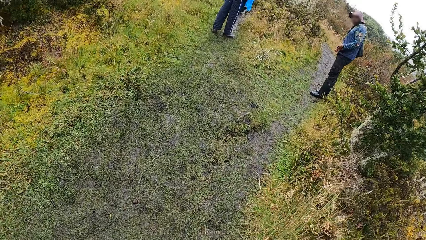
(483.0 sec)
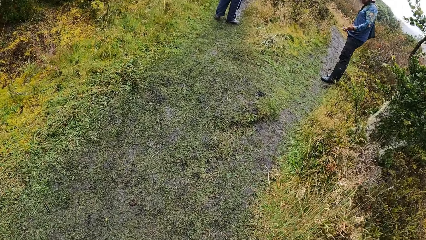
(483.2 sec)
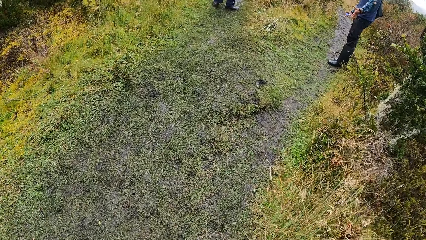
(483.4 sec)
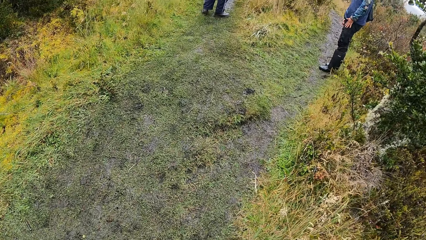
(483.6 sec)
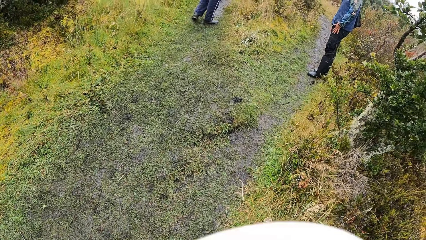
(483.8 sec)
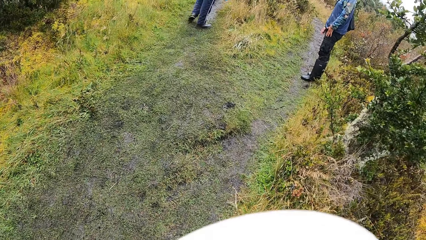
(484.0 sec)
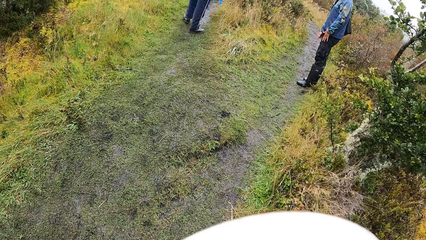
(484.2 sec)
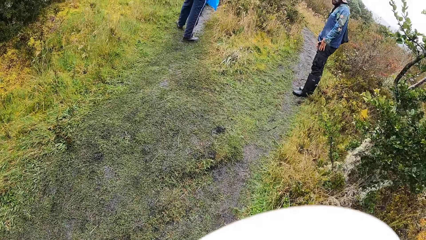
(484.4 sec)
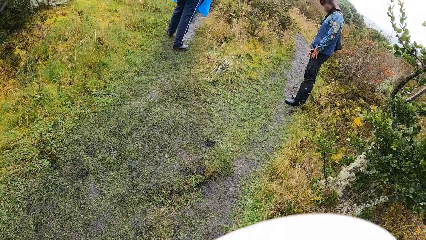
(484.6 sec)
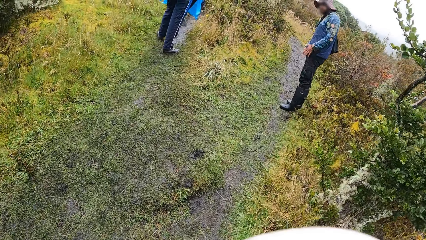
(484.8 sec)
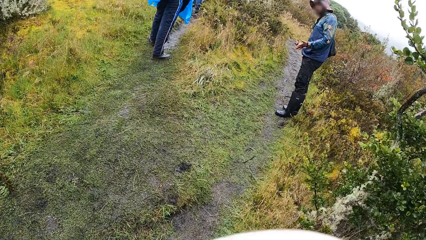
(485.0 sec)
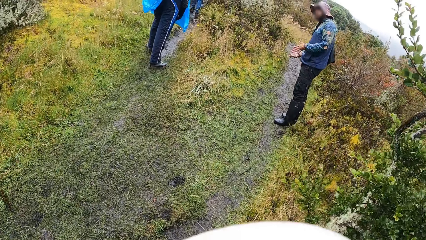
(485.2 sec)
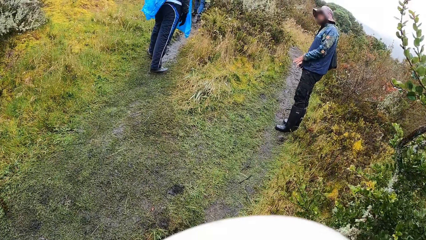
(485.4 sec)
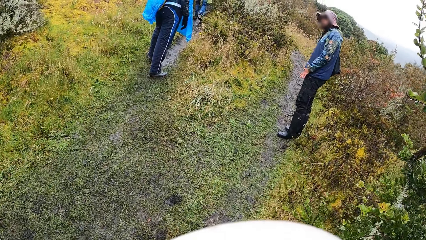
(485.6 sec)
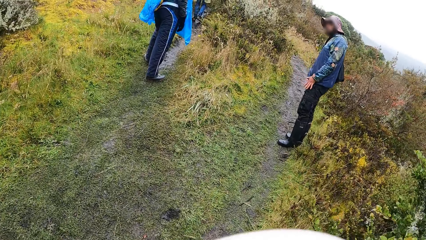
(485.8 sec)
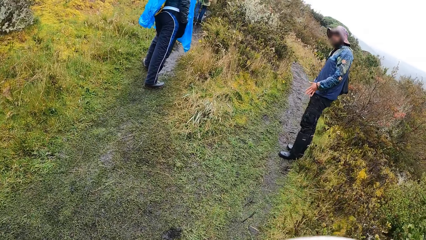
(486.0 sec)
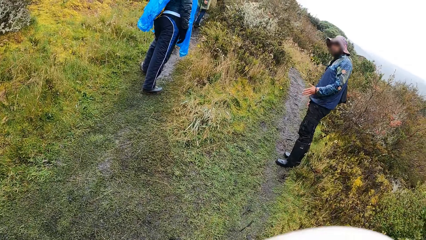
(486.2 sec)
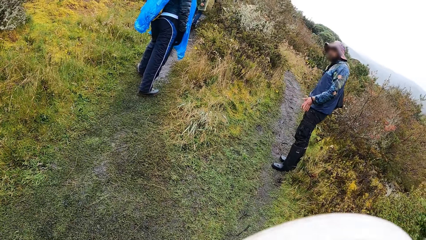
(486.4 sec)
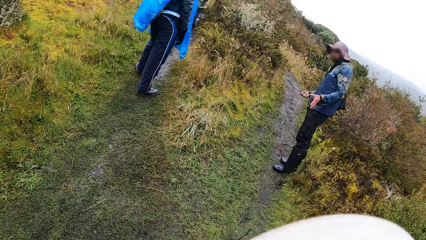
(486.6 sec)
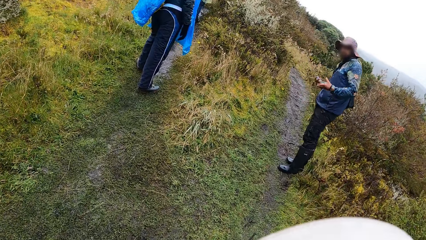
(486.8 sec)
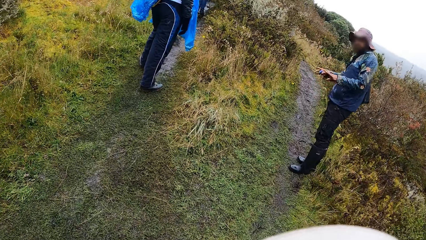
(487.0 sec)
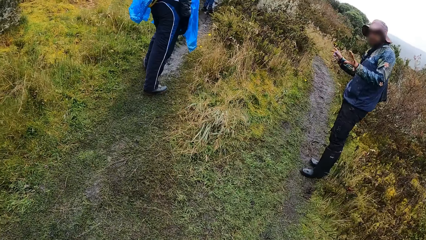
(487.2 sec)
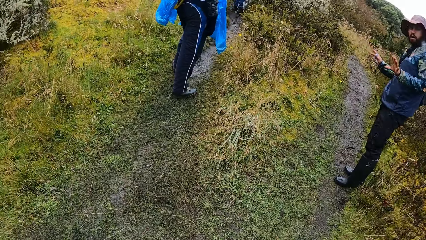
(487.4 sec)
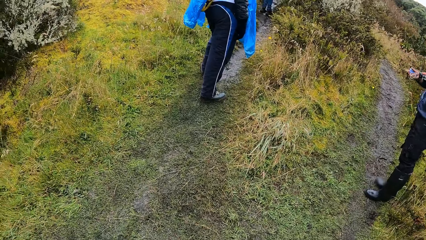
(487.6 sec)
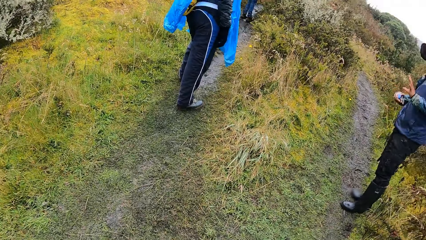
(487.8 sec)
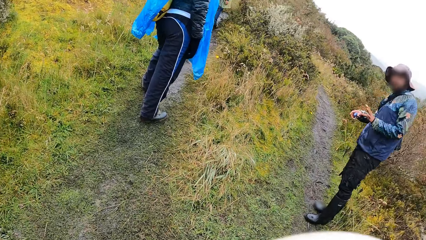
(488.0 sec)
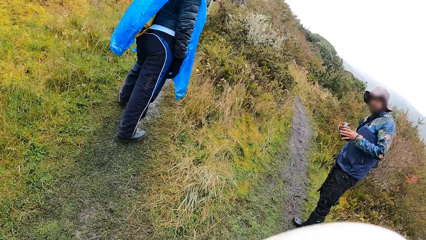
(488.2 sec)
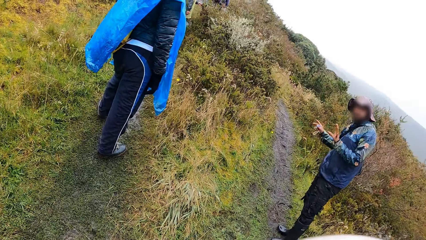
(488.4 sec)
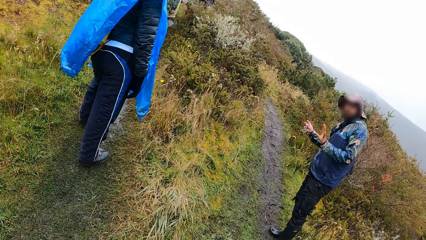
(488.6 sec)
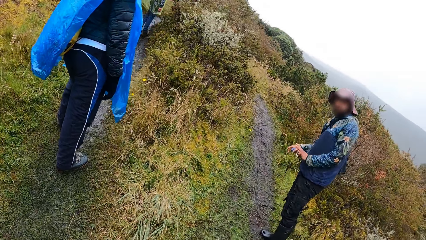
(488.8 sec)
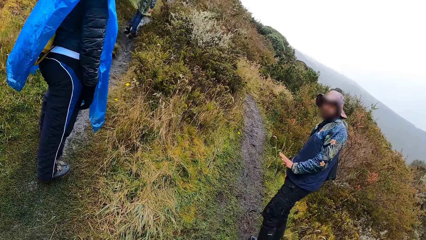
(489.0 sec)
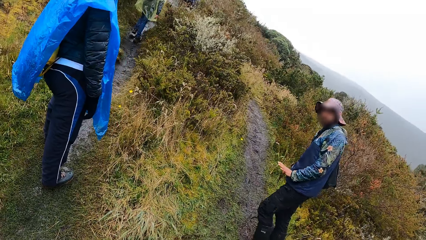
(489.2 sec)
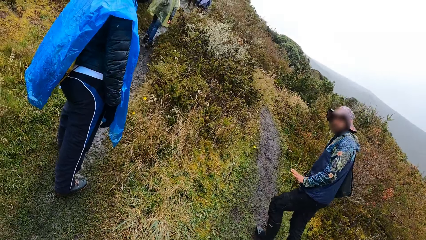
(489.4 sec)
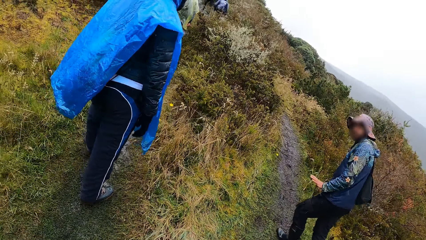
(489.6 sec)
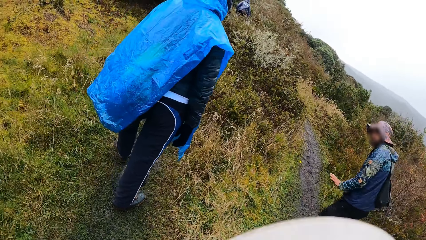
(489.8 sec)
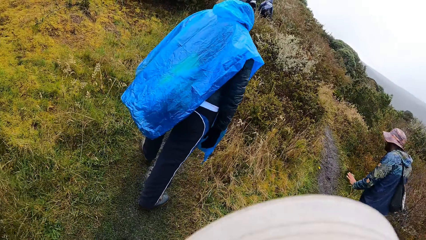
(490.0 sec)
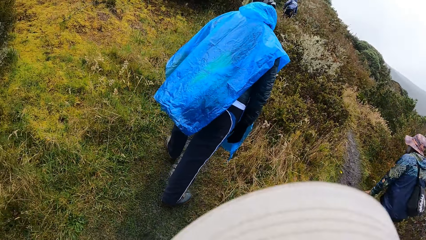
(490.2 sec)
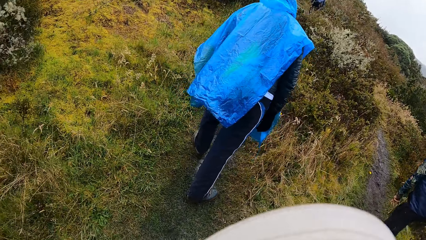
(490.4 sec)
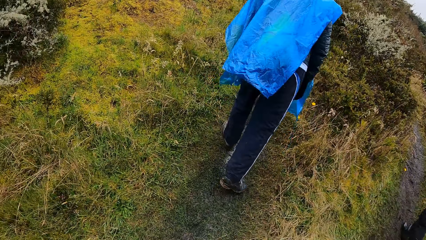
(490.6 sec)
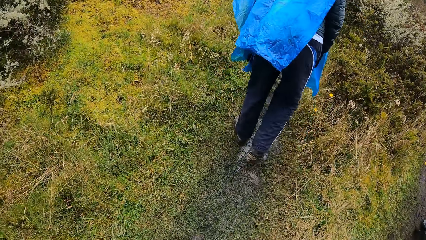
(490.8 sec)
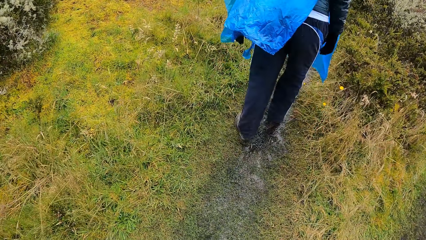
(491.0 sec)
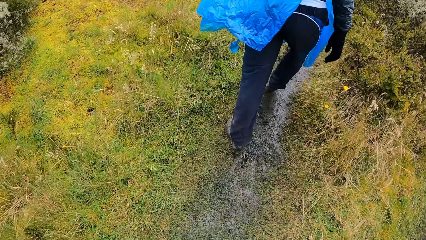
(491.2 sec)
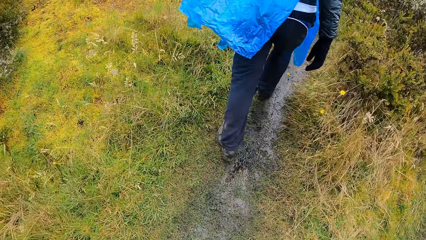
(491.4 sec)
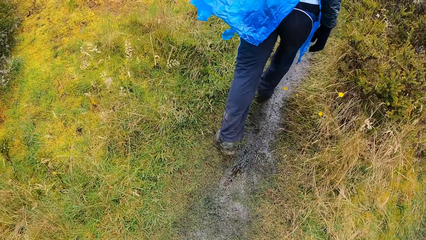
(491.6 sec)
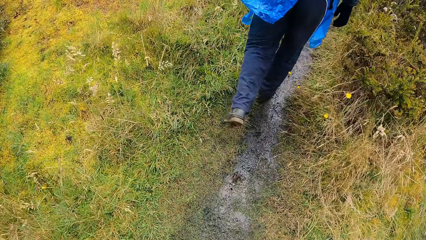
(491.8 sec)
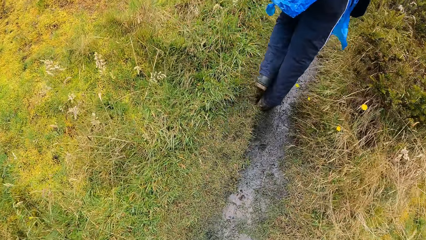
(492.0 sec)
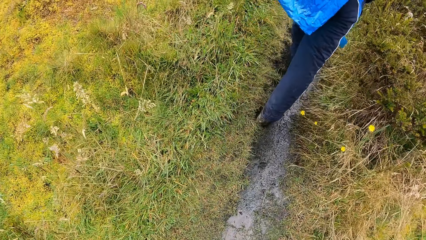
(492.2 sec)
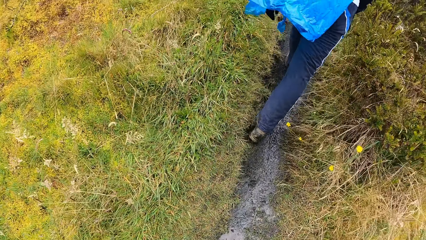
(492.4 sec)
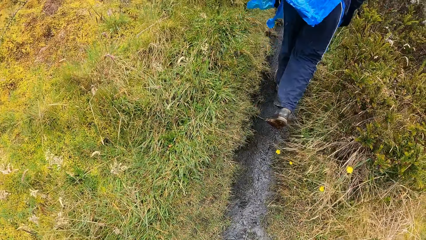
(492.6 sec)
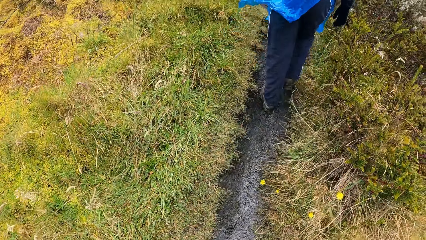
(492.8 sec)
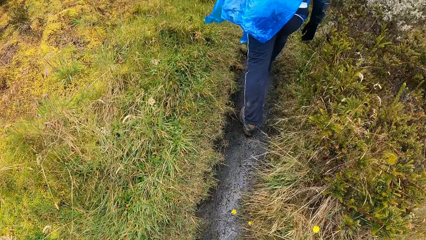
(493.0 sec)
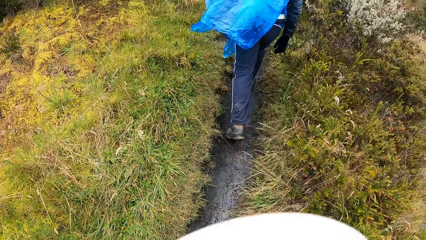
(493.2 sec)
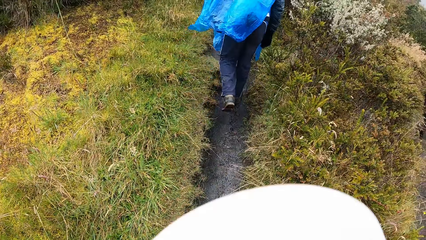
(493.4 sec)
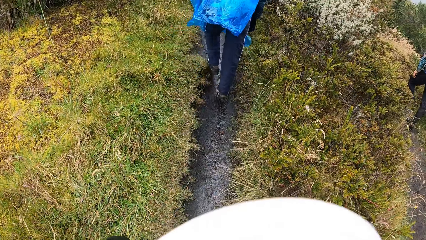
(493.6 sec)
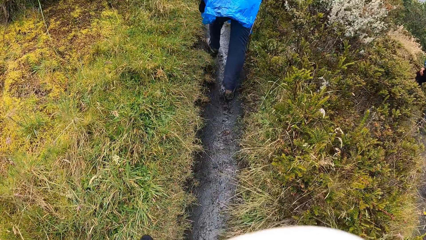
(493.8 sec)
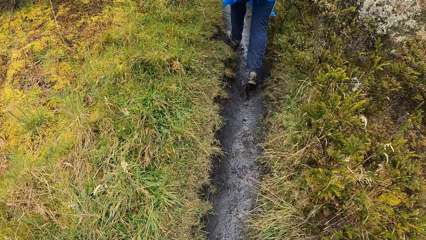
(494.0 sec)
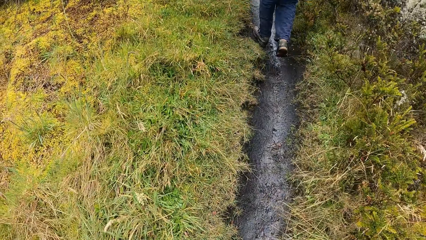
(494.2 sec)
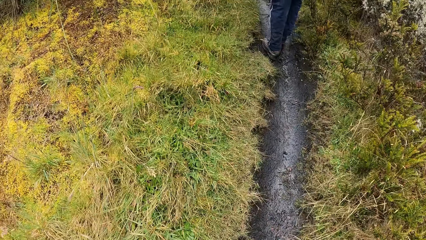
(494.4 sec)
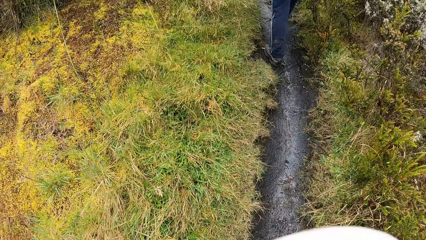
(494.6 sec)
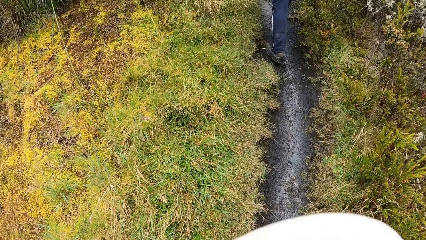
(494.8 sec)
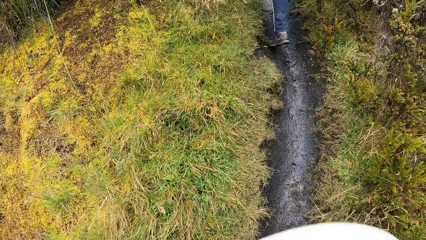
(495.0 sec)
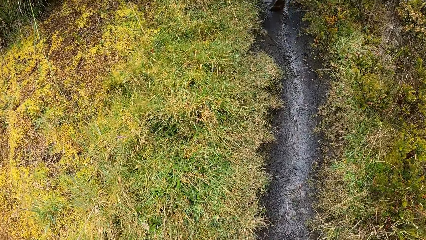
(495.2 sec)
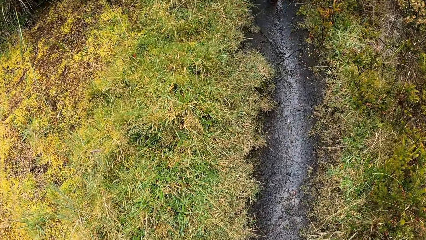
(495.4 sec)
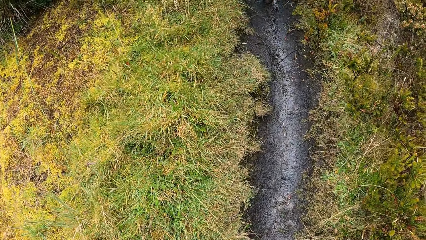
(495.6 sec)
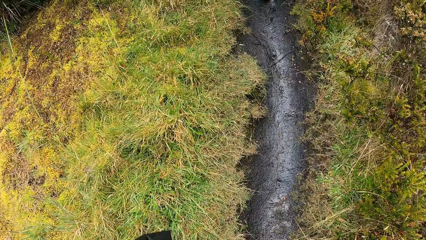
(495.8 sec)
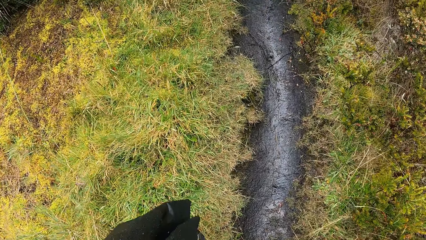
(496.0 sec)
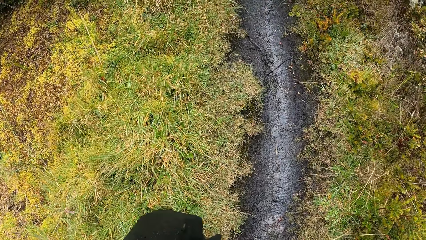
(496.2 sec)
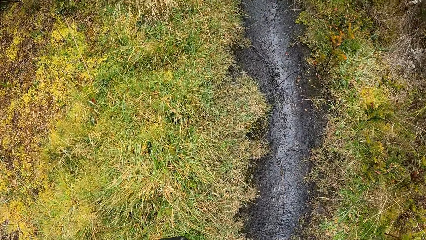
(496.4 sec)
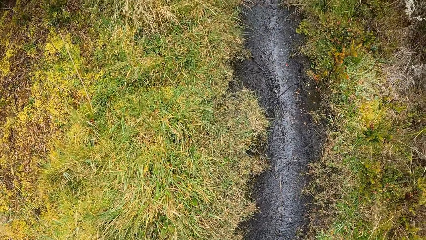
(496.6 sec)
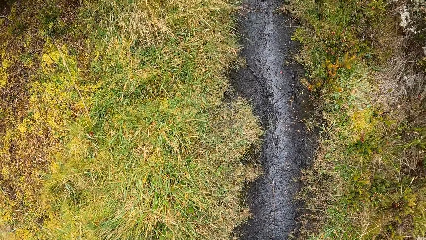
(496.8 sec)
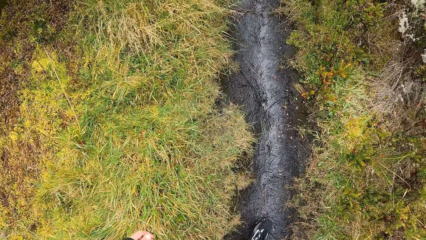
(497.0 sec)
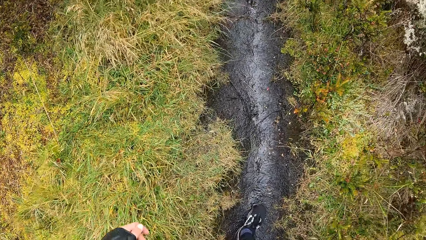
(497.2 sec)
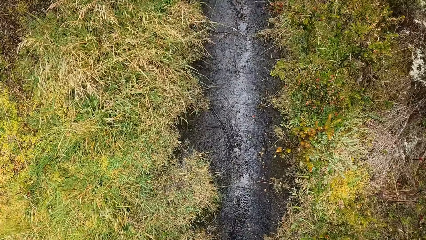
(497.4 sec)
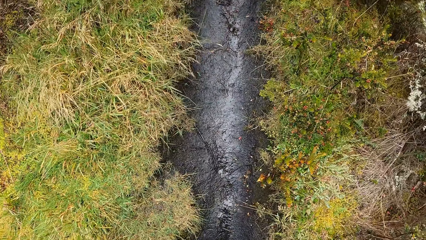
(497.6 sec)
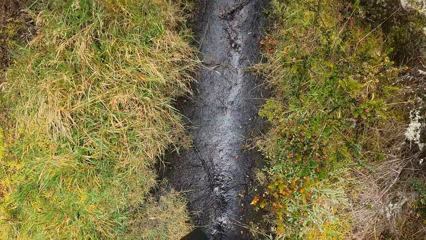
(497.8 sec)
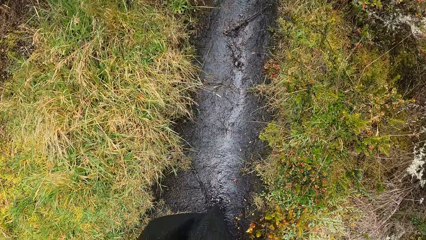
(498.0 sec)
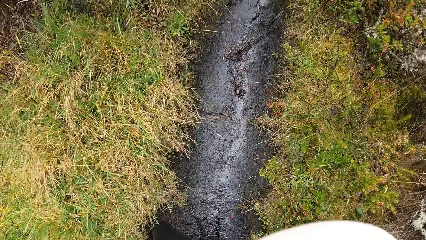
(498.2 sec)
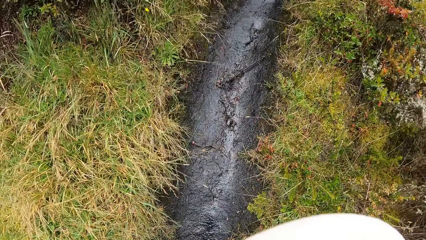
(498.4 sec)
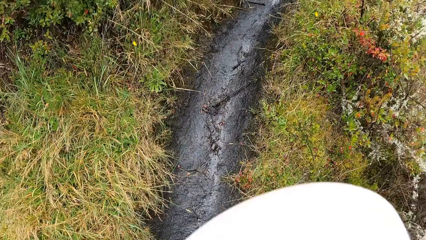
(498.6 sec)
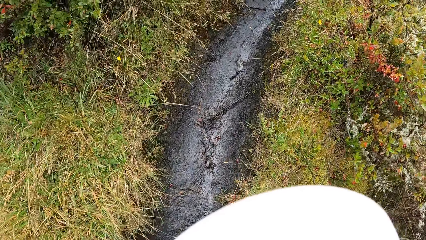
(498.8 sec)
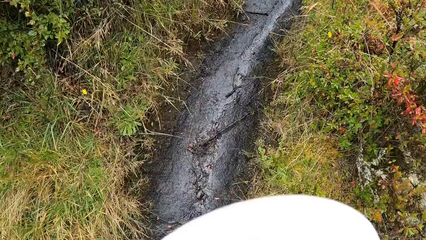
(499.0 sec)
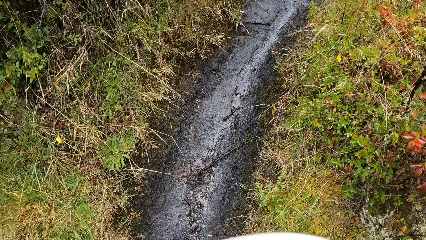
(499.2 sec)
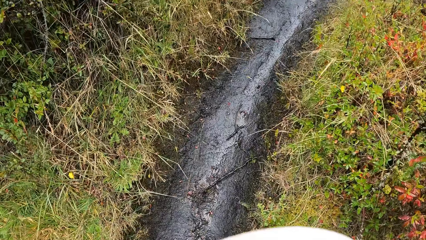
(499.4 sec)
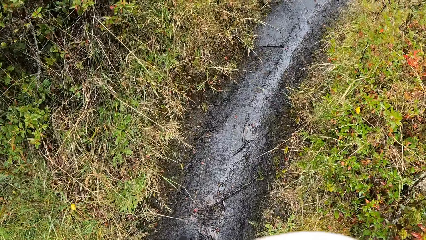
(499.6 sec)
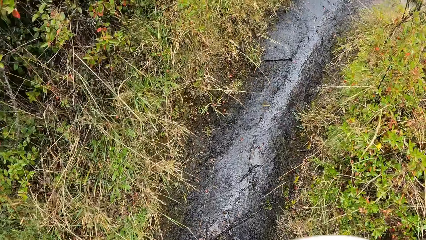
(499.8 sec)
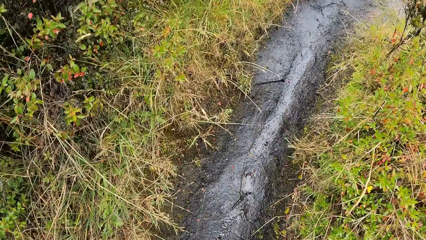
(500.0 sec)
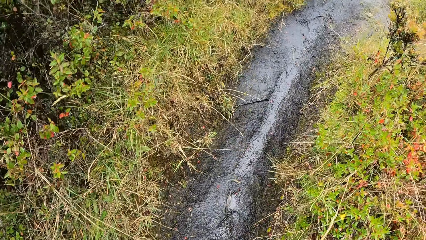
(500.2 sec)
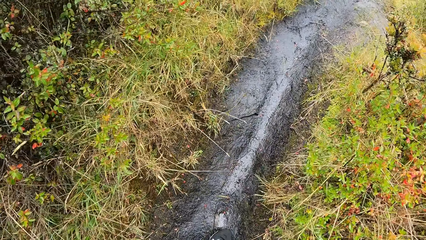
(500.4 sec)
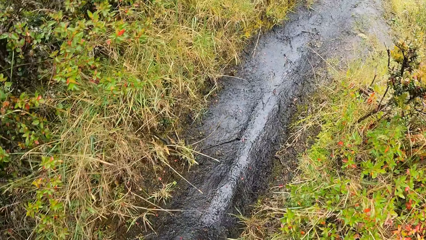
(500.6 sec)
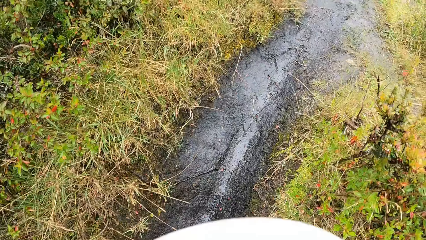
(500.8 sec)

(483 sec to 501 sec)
The camera wearer walks around the field. A man demonstrates with the hands and walks around the field. The camera wearer walks up the mountain with the group of people. They walk around the field.
